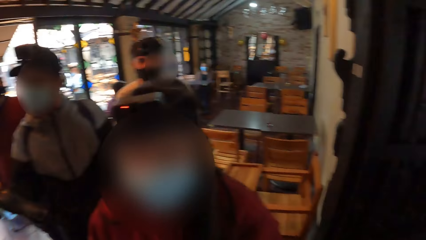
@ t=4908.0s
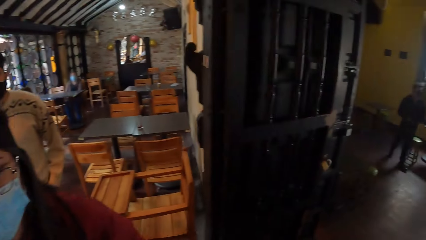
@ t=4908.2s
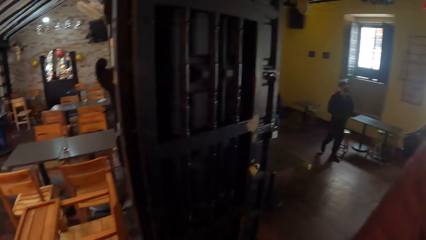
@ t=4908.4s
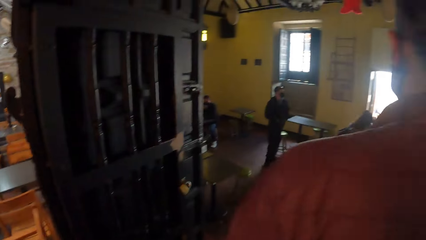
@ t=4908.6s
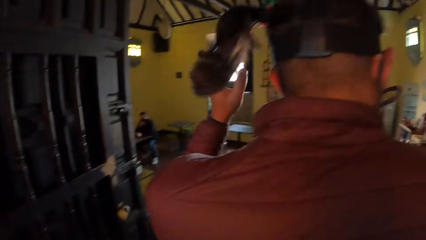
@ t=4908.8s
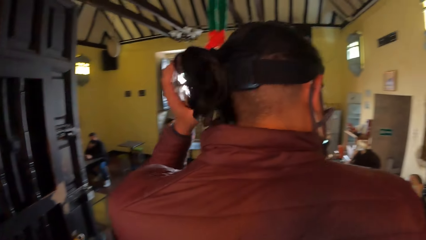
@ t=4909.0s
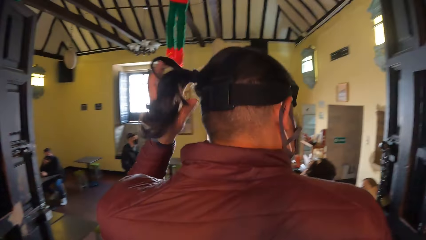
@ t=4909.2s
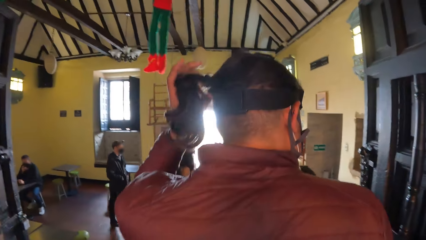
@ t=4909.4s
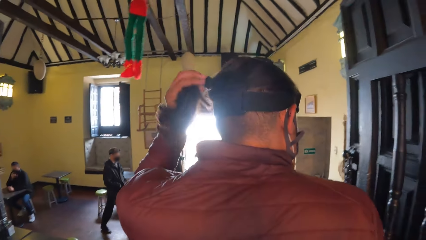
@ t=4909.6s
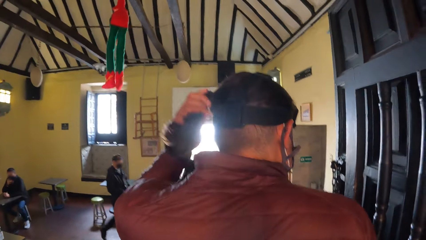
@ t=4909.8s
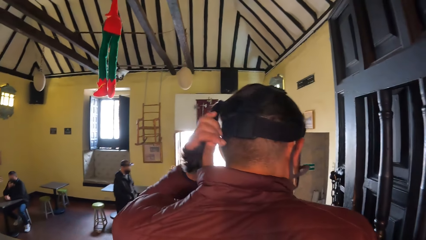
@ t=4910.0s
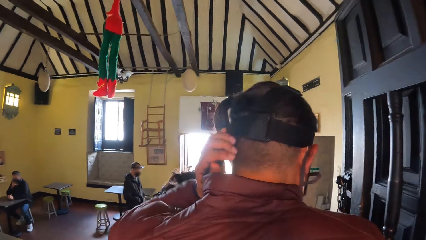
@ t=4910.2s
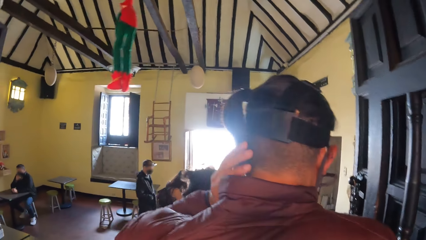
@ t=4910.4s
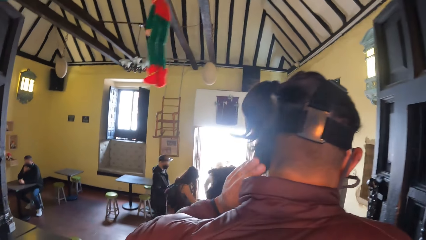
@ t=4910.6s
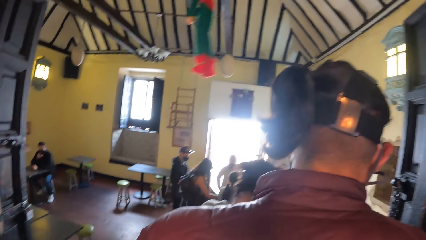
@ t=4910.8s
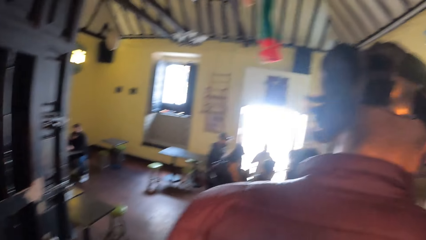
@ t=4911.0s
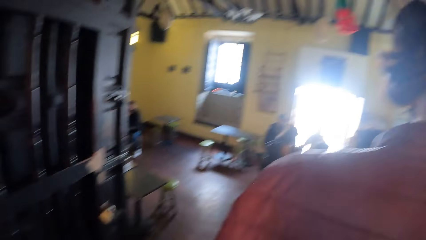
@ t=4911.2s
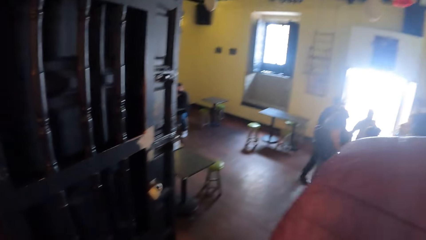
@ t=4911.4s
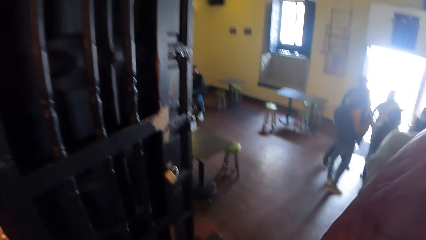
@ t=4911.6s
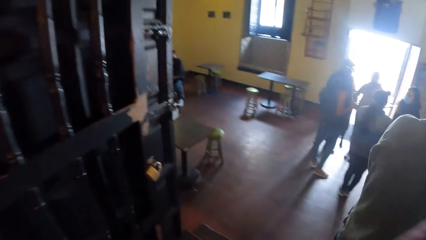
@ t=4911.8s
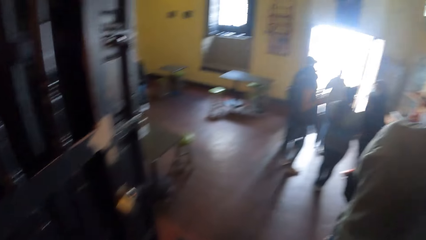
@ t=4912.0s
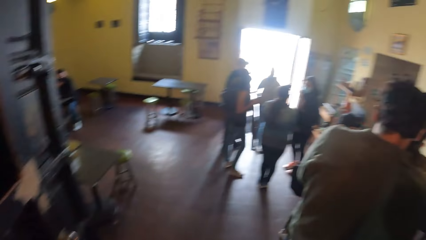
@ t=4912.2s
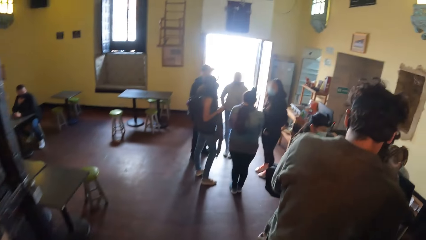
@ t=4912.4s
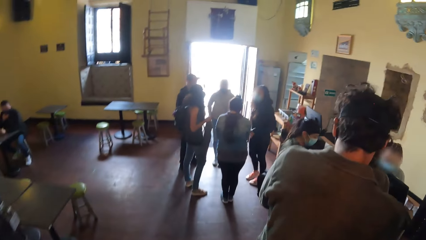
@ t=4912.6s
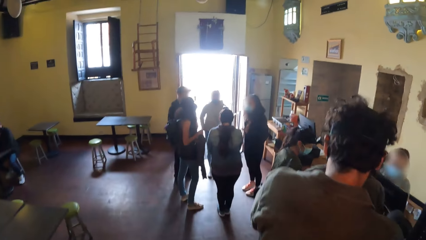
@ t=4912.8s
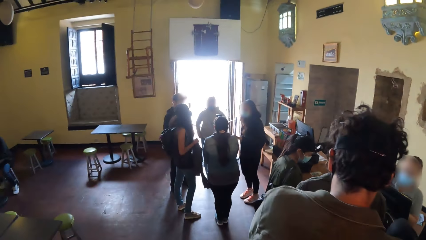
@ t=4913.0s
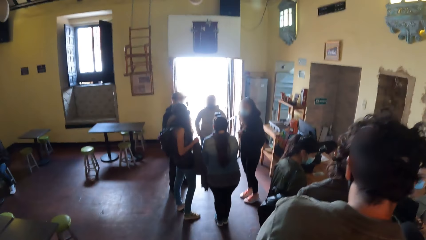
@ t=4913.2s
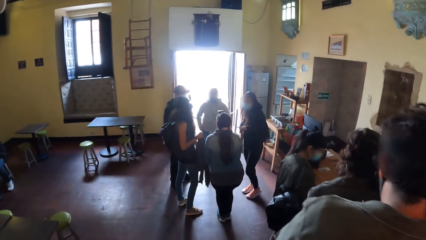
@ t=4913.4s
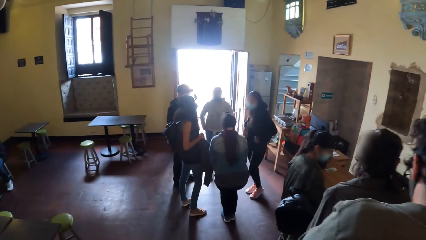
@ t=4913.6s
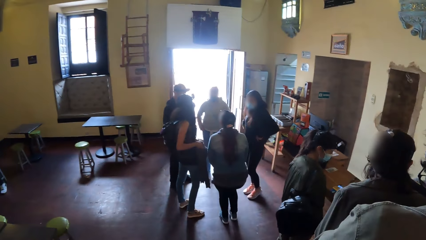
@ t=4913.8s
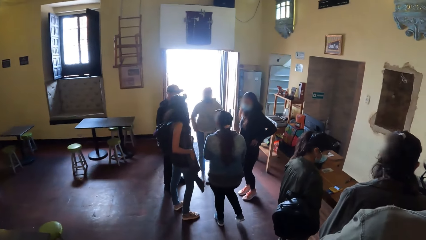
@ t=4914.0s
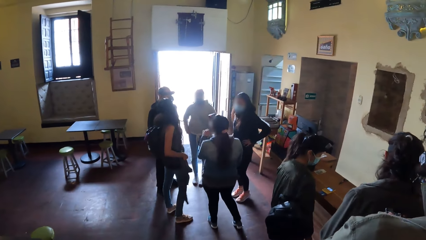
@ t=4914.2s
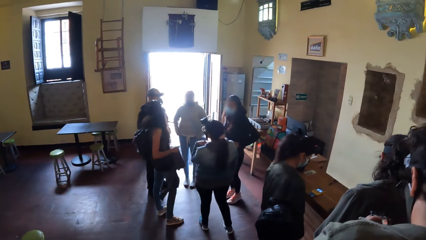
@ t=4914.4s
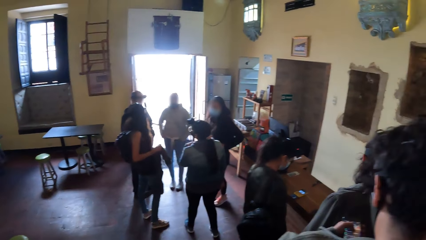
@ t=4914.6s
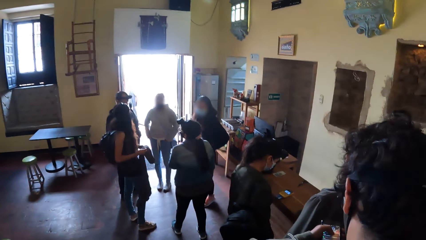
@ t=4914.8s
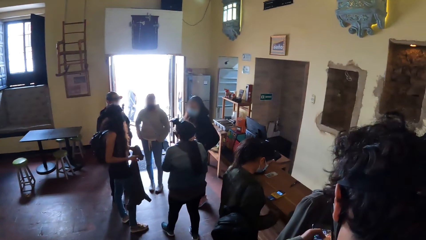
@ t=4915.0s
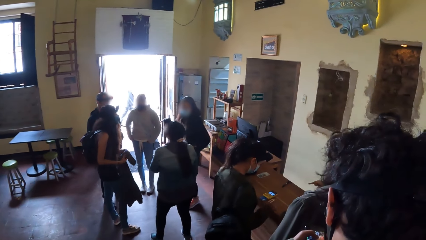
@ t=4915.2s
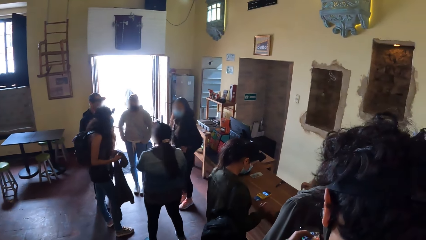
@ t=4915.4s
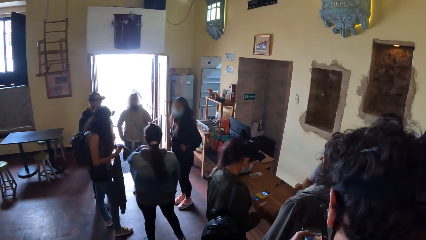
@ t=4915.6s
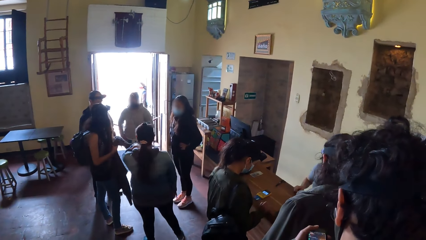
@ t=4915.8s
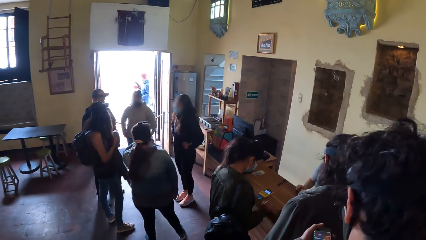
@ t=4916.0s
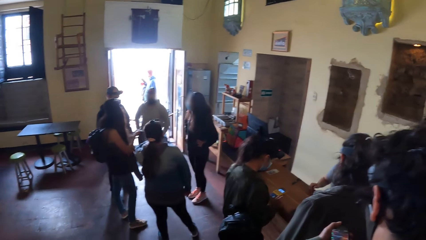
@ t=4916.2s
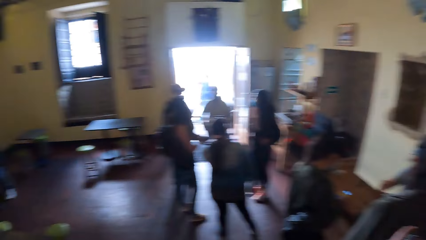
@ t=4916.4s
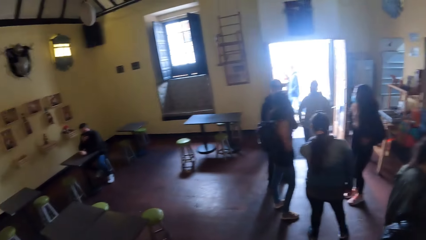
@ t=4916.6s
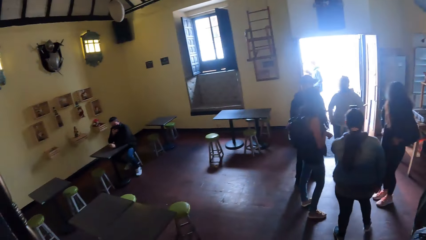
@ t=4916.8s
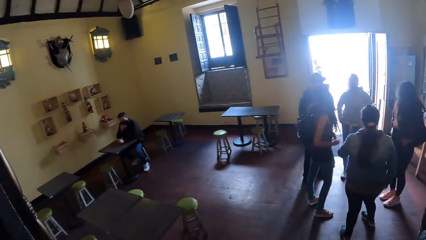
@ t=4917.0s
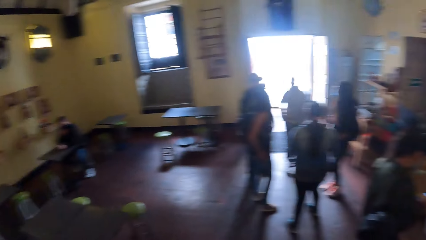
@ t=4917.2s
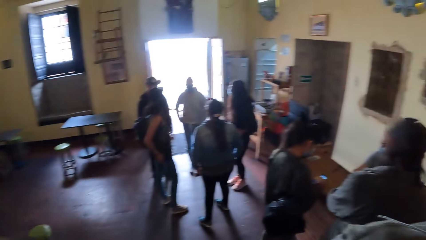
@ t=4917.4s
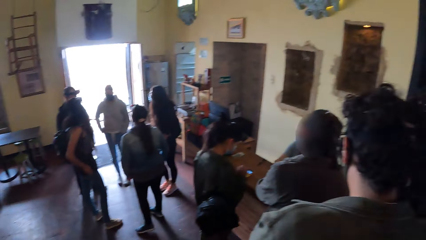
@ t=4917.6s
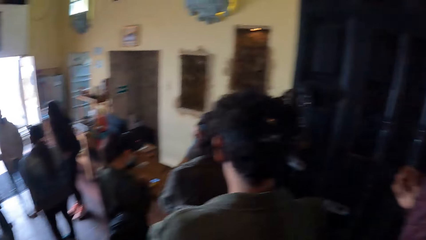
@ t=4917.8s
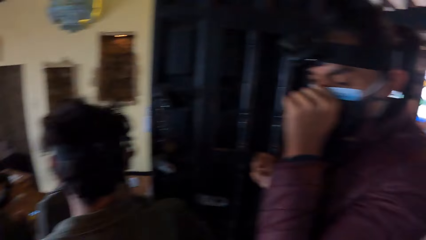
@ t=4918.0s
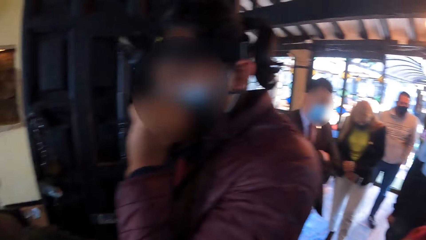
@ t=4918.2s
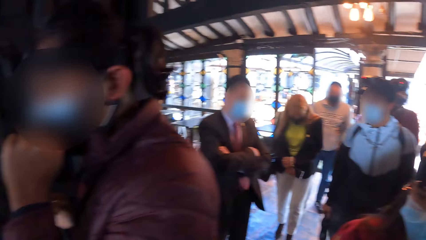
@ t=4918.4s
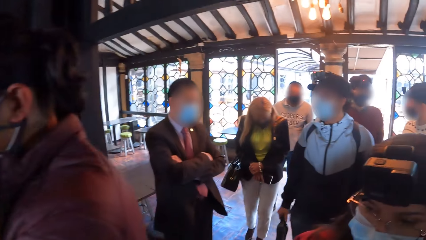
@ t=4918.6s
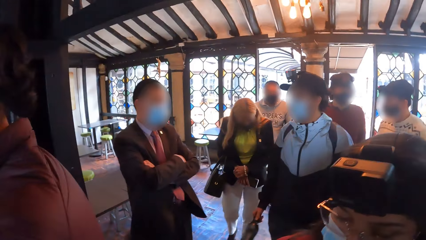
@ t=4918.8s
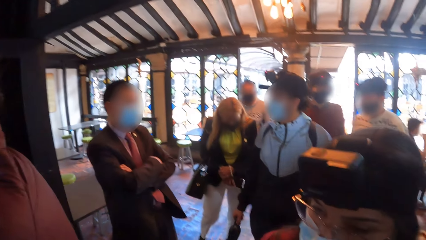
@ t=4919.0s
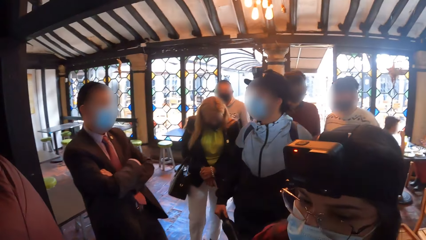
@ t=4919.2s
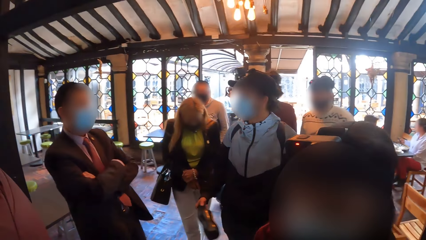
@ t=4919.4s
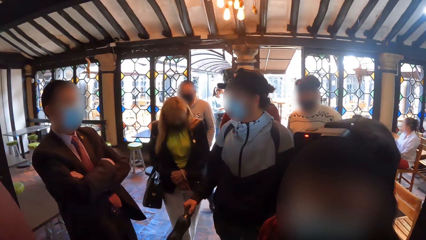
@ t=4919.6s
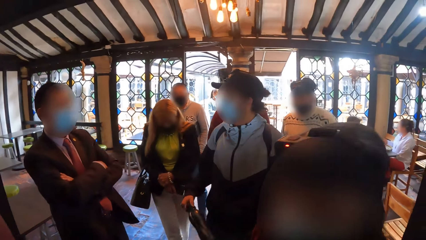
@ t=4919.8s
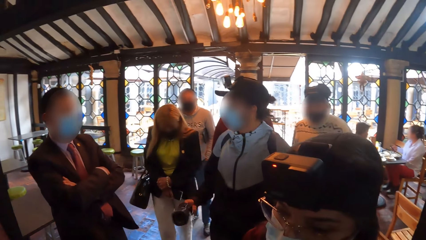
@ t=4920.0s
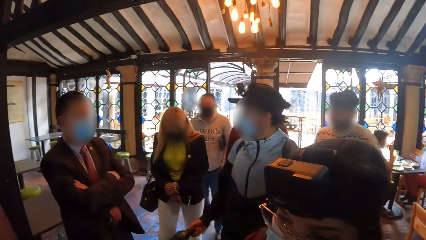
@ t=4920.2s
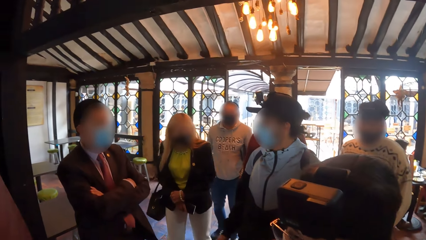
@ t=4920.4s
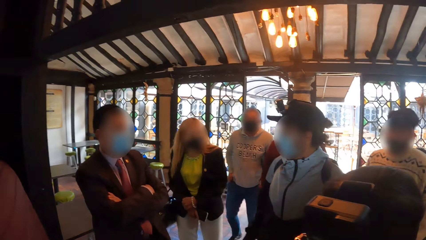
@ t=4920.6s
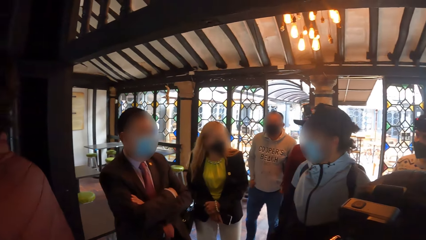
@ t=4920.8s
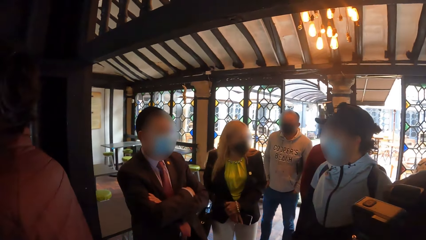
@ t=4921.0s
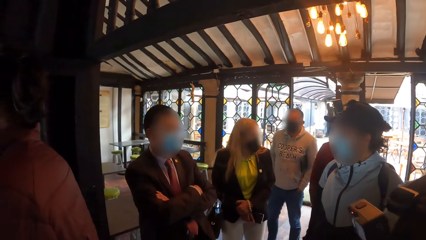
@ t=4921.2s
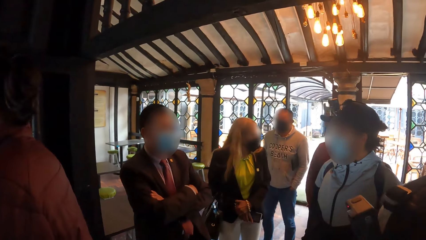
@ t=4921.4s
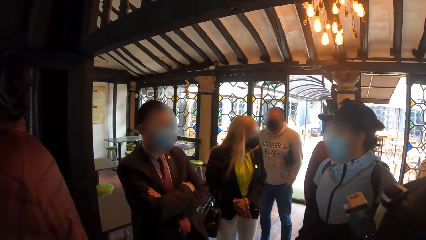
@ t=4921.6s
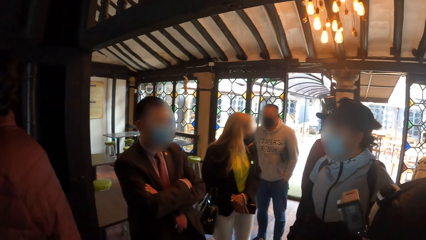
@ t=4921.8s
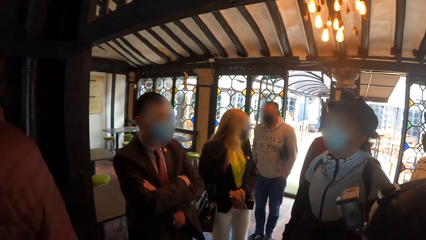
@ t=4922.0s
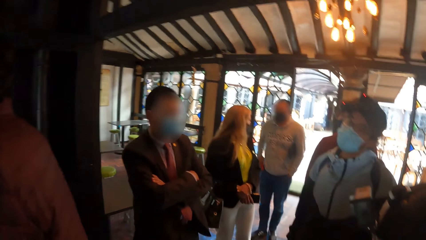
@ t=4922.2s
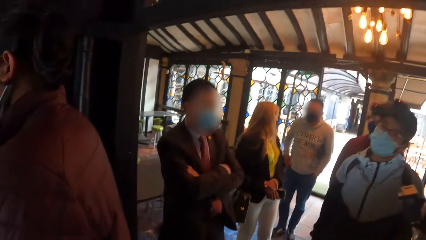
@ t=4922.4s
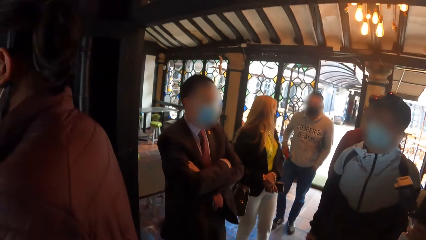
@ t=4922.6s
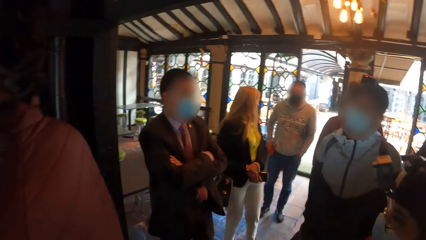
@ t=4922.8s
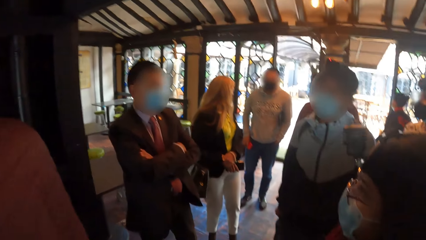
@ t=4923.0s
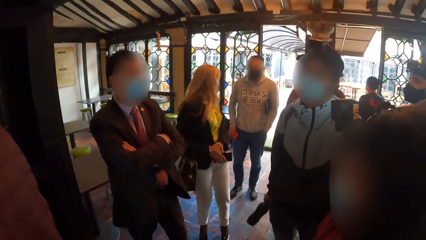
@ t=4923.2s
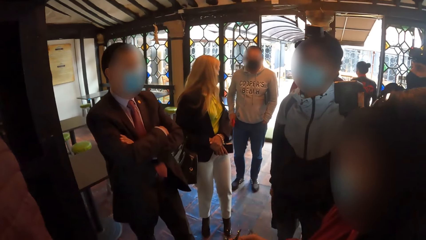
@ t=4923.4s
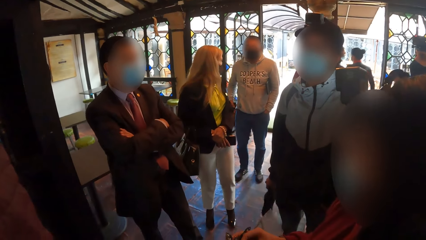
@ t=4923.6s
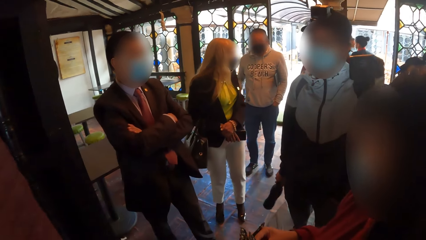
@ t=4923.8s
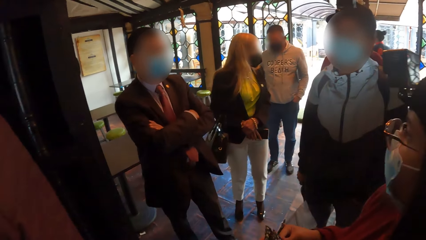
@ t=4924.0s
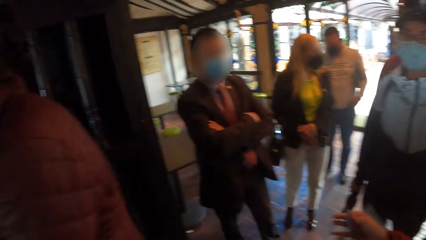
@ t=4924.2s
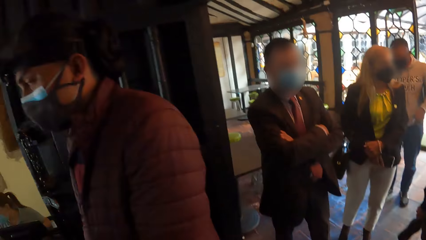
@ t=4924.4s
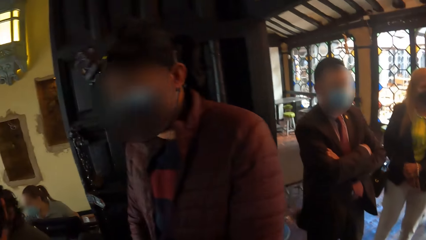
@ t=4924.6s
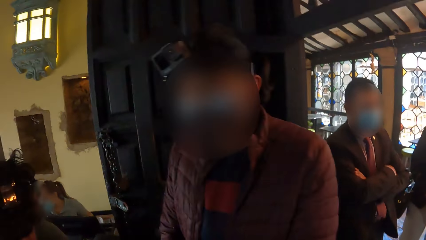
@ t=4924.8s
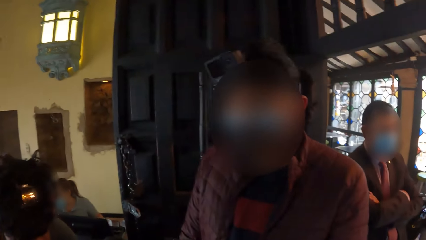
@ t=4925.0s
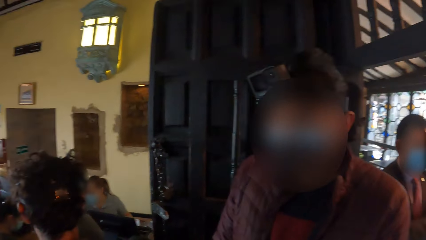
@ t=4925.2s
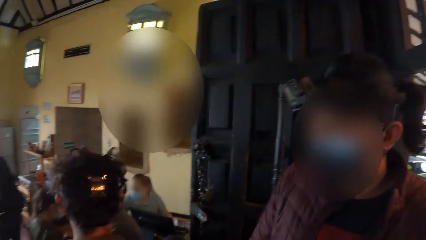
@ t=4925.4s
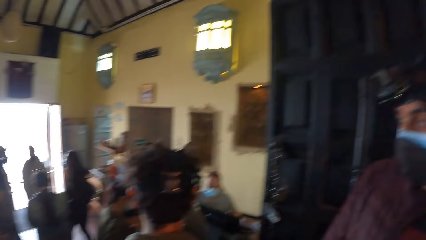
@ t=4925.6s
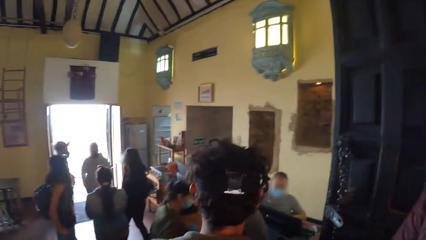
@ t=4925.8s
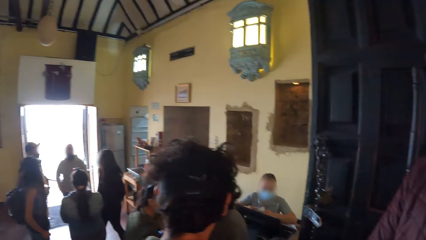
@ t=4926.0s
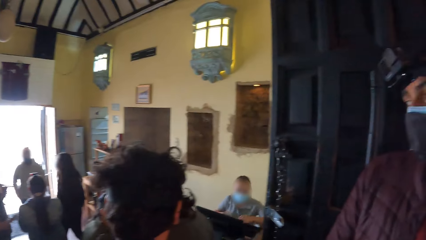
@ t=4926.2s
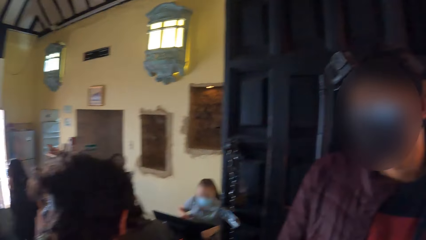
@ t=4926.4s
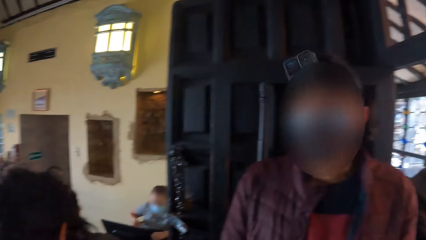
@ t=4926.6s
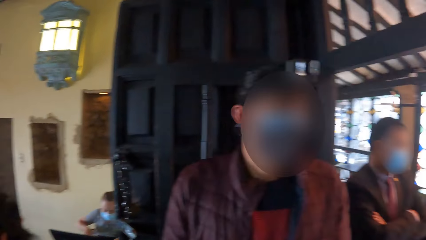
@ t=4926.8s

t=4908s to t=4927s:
A man touches his hair with his left hand. Another man converses with a third man.
